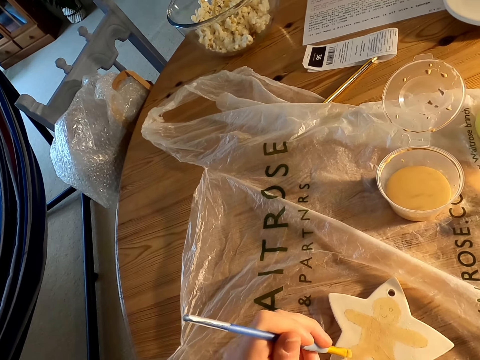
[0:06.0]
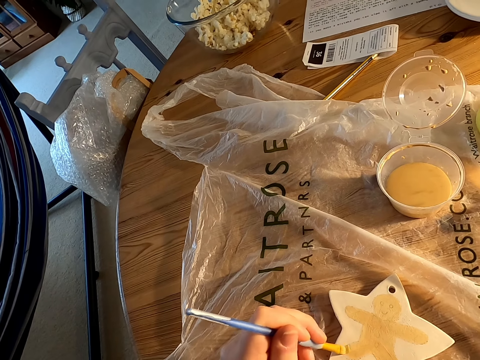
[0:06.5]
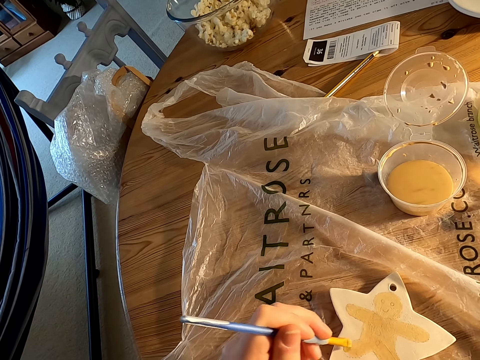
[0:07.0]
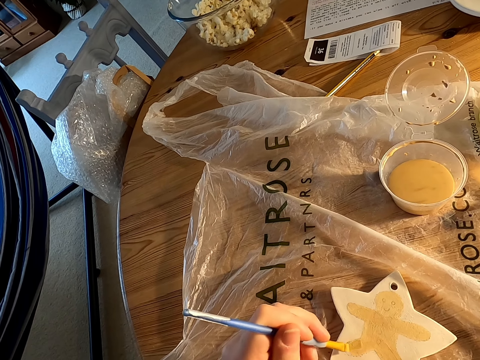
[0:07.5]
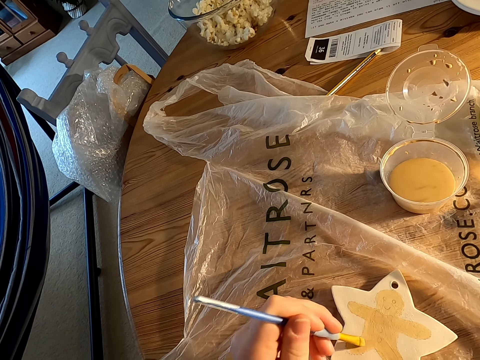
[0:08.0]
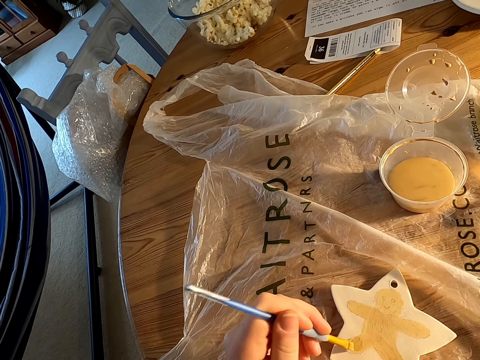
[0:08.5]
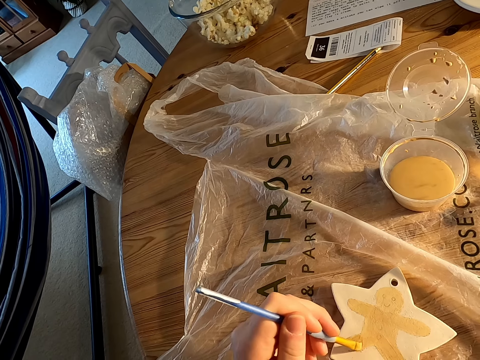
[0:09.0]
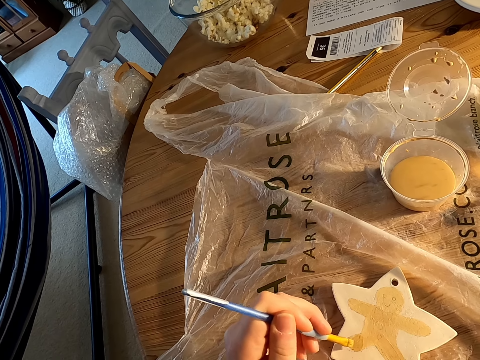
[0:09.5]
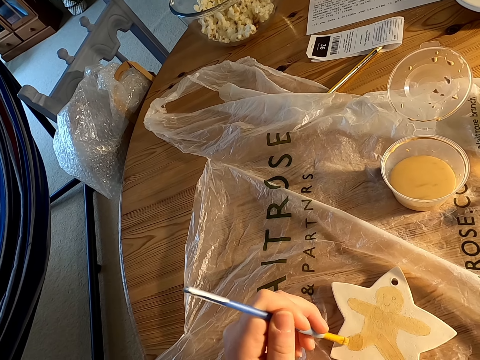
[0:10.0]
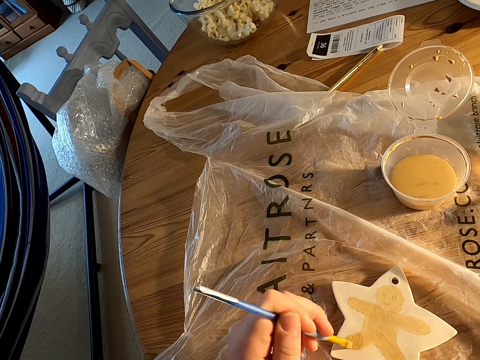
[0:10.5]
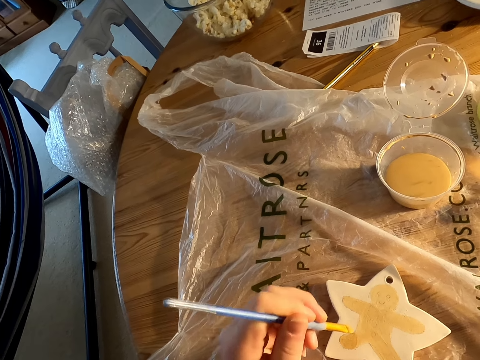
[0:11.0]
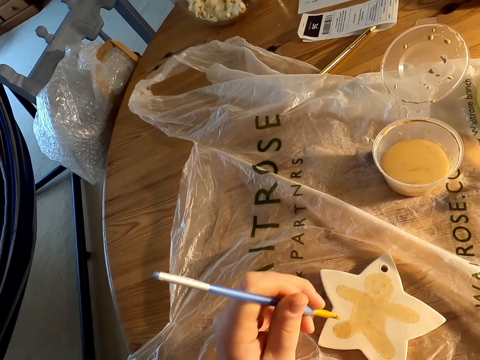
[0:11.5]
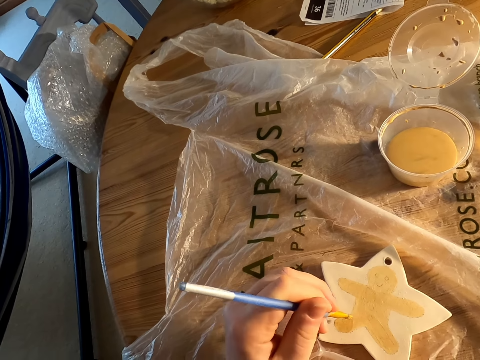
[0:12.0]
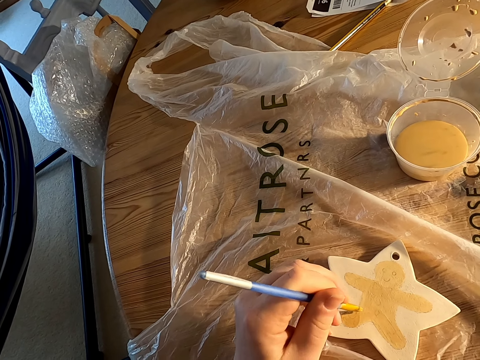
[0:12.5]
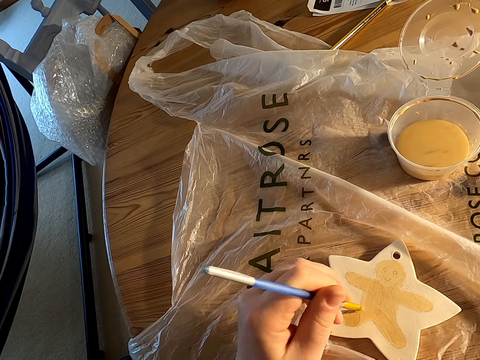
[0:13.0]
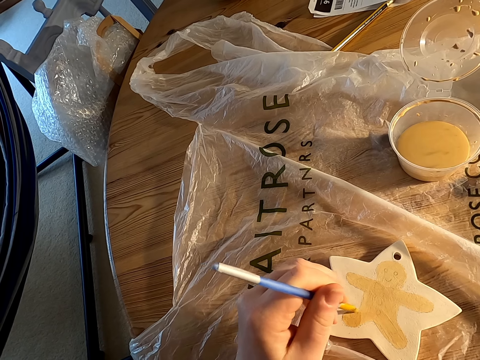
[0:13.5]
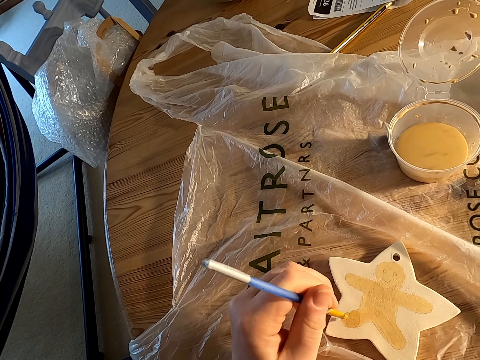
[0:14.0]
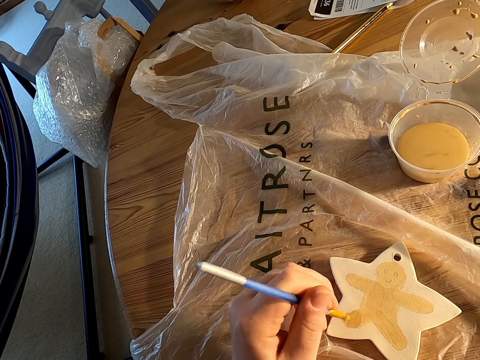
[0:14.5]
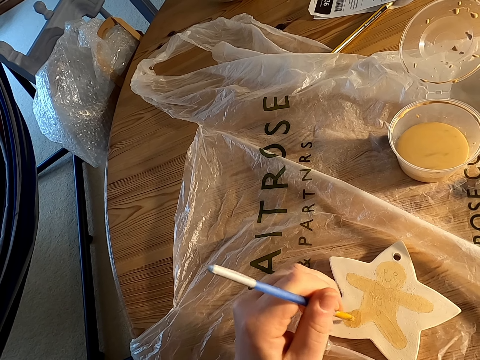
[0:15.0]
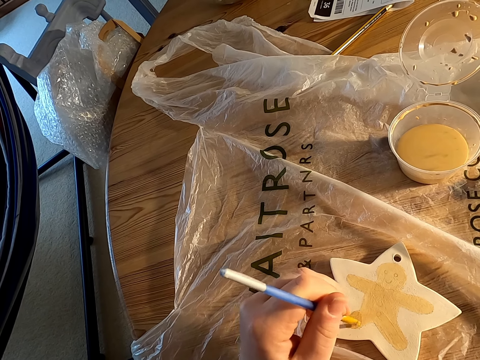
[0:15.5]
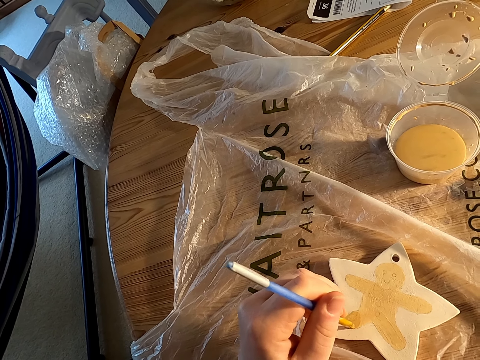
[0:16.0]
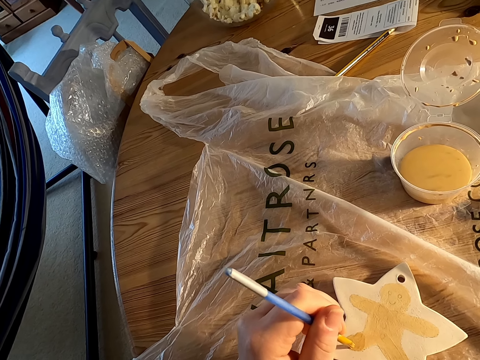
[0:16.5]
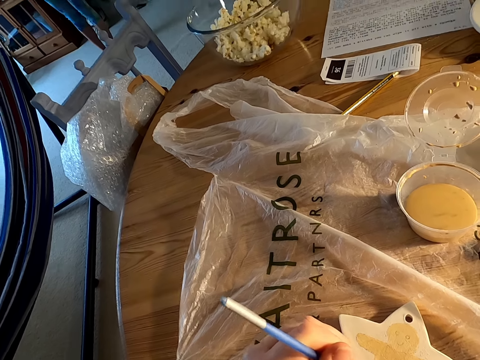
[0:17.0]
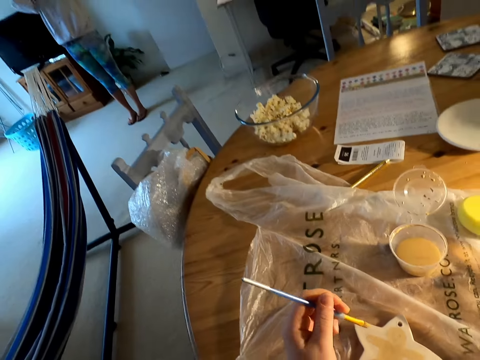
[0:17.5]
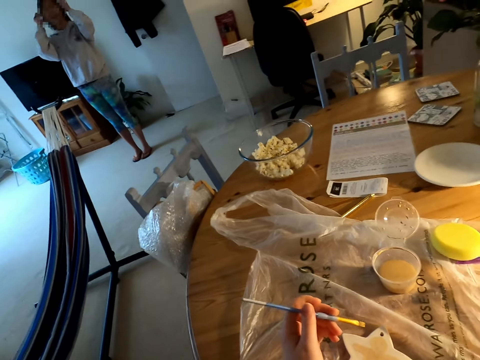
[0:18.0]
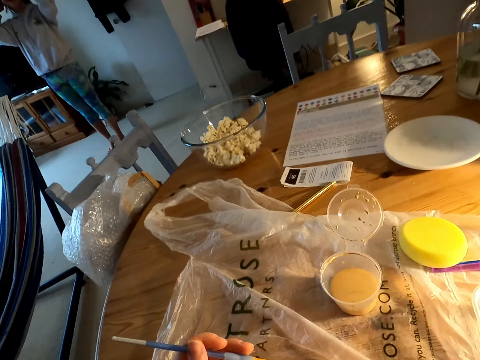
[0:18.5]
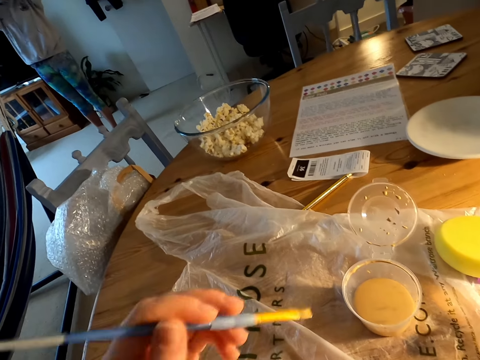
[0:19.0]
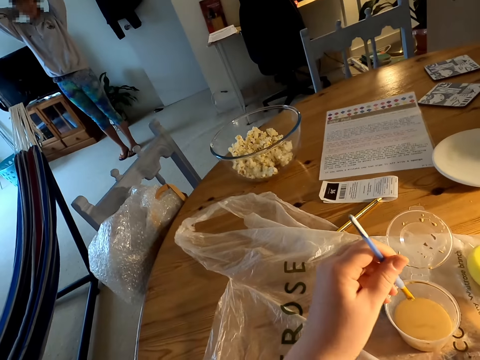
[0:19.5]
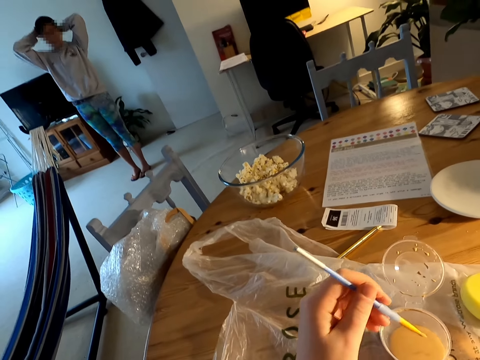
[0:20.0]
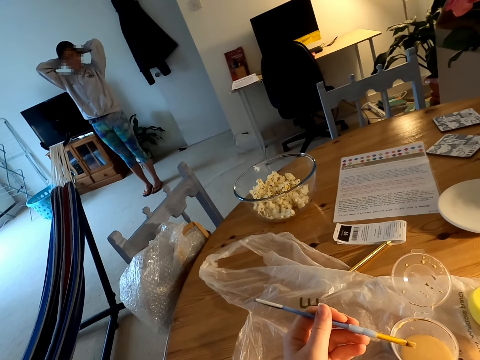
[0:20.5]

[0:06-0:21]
The camera wearer paints something on the table with a brush. A woman stands on the floor. The camera wearer holds the paint brush with his left hand.

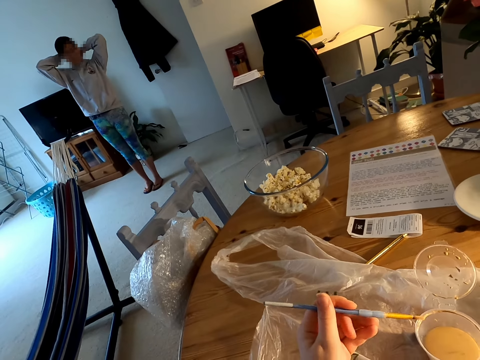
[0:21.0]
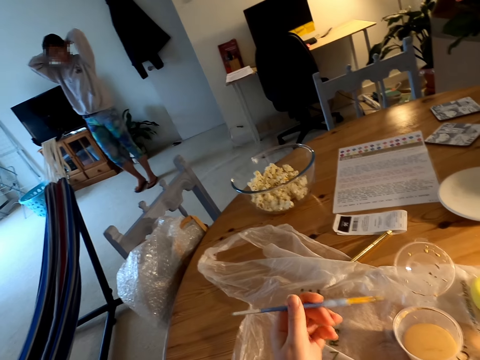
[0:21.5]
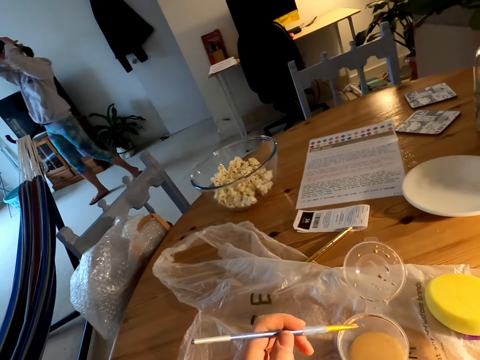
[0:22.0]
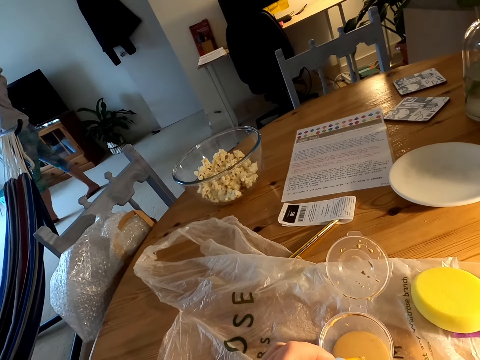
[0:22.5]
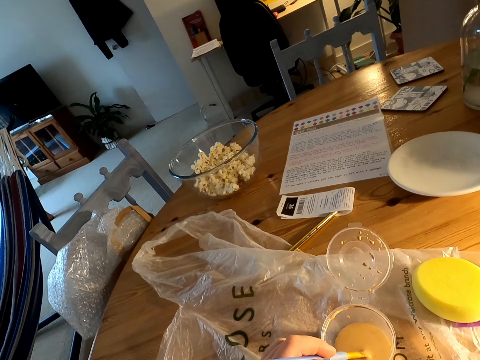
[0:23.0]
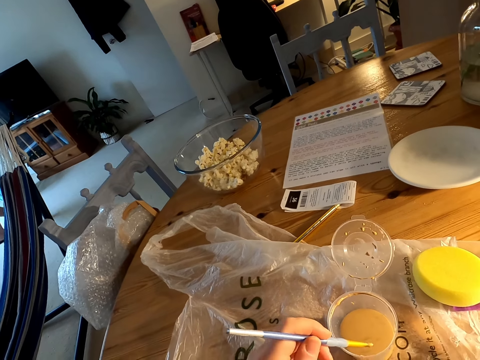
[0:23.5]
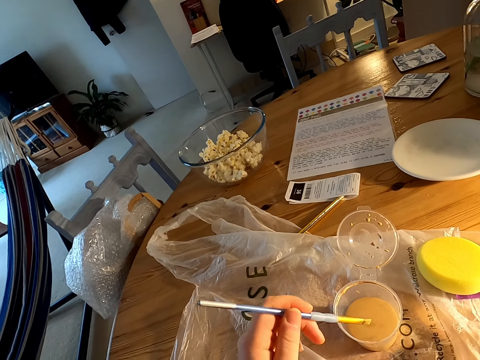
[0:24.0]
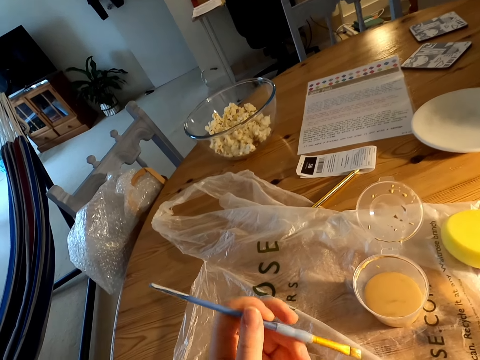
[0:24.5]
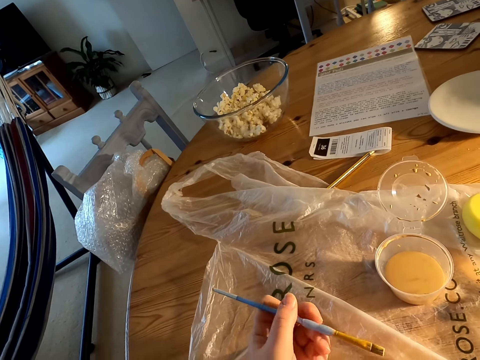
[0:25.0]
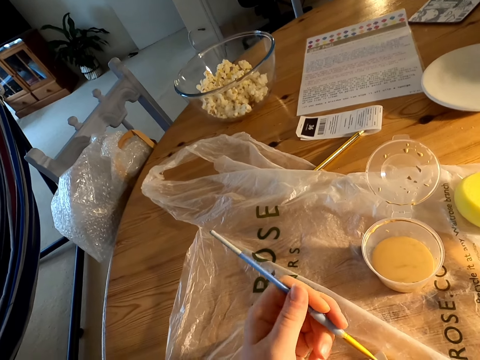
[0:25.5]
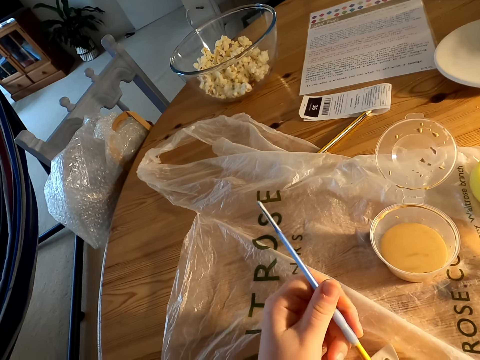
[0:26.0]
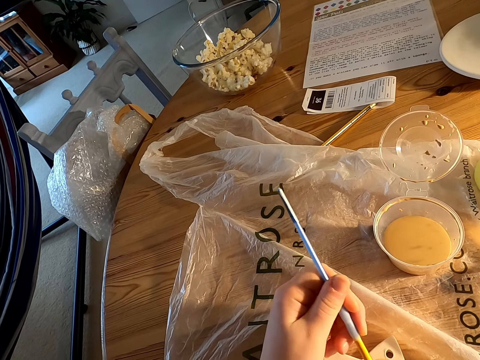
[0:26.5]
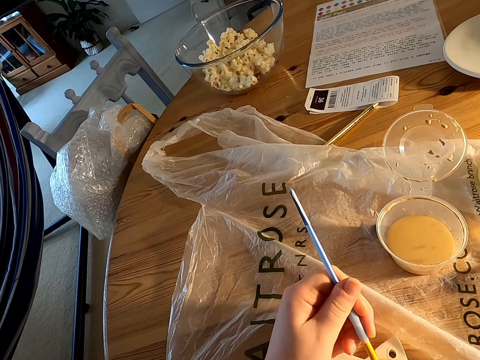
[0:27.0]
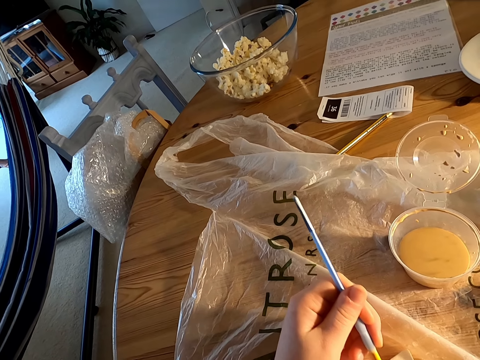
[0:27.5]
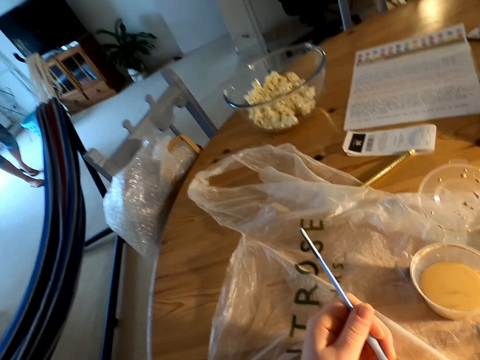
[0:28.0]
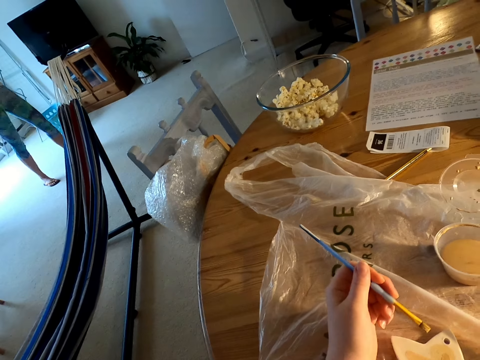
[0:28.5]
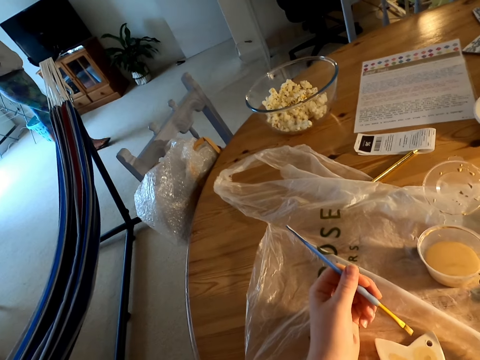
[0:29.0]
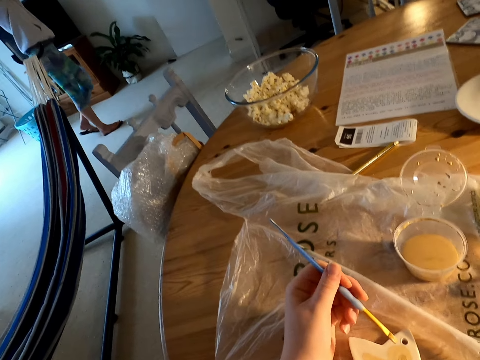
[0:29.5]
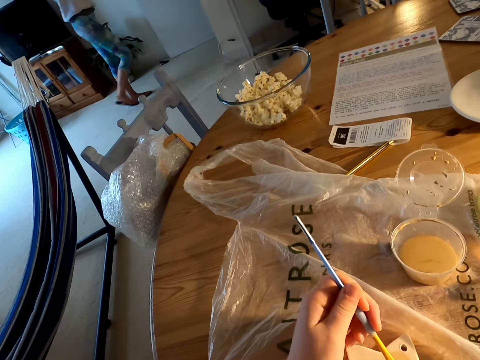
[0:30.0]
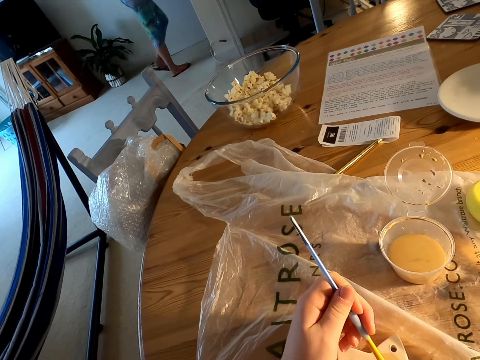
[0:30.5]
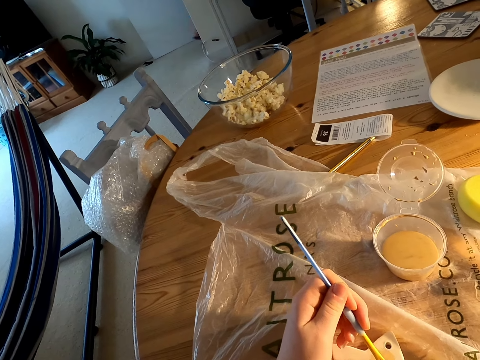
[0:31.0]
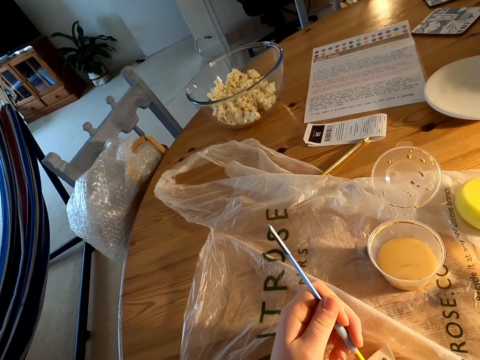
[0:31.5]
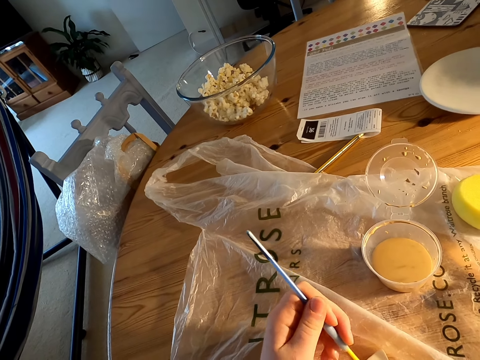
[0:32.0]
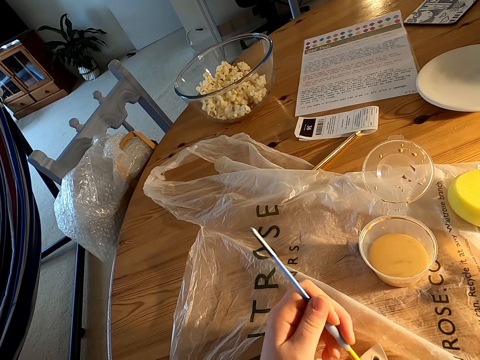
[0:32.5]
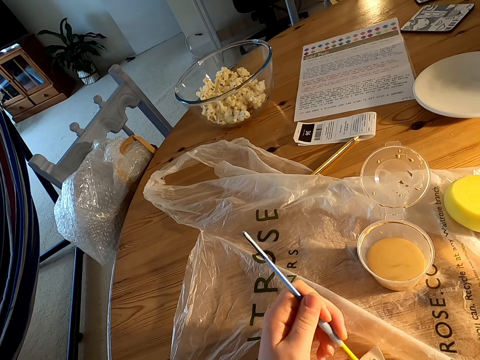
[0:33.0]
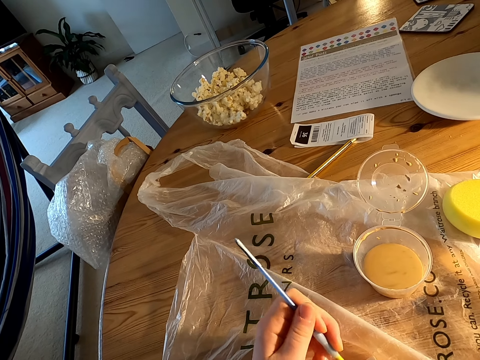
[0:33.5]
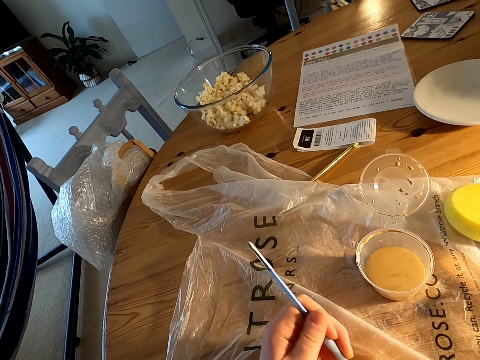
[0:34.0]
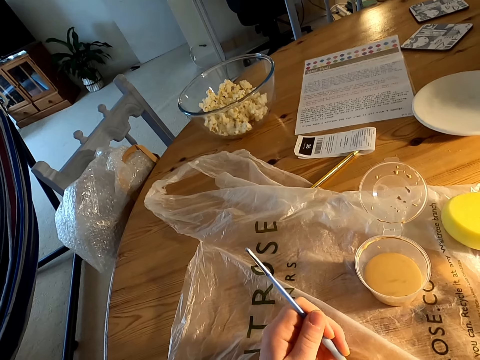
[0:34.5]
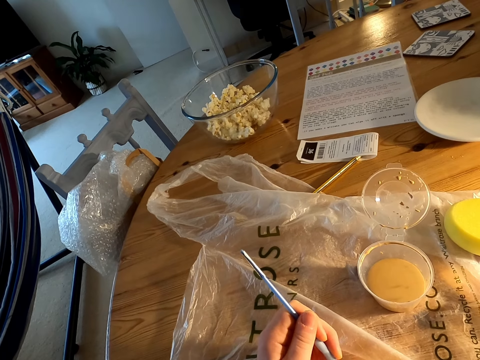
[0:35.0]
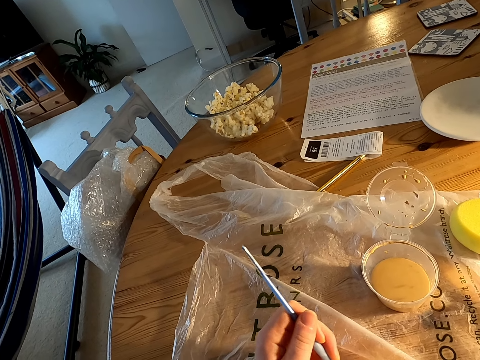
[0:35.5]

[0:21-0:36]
A woman walks on the floor. The camera wearer dips paint in the can on the table with a brush. They paint something on the table with the brush. The woman walks on the floor. The camera wearer paints something on the table with the brush.
